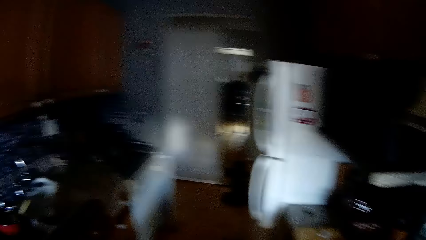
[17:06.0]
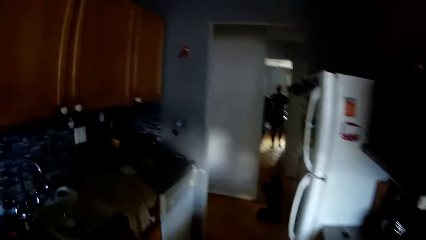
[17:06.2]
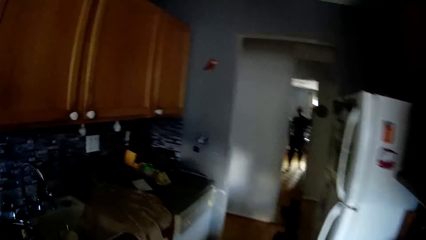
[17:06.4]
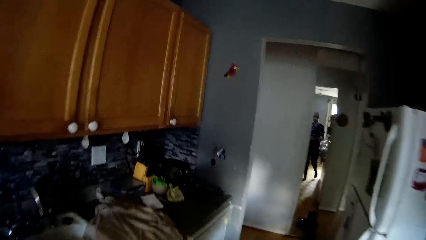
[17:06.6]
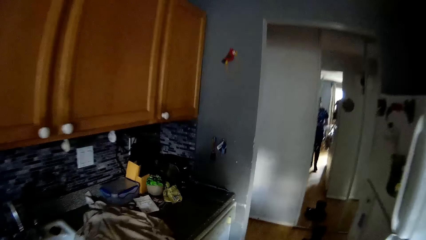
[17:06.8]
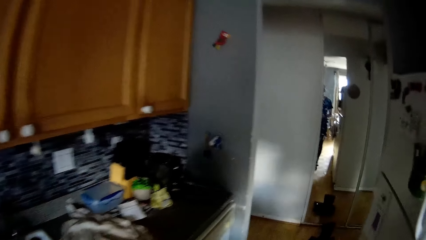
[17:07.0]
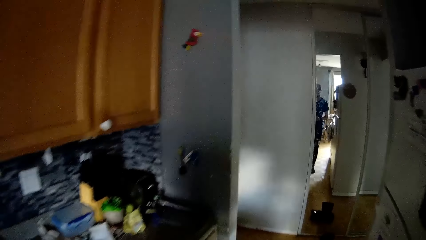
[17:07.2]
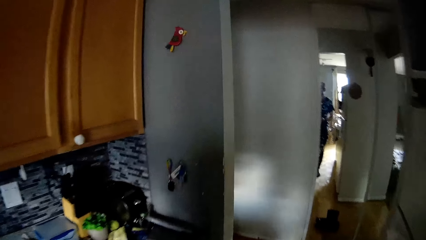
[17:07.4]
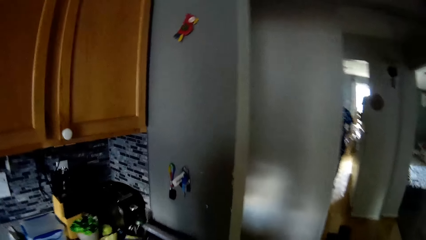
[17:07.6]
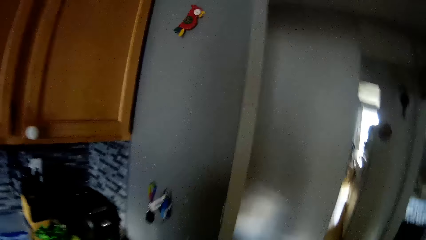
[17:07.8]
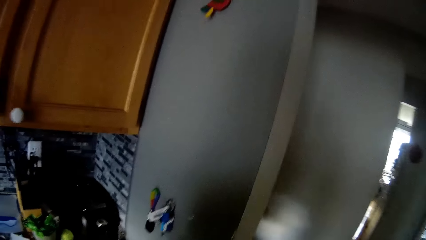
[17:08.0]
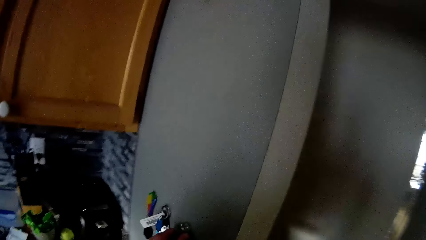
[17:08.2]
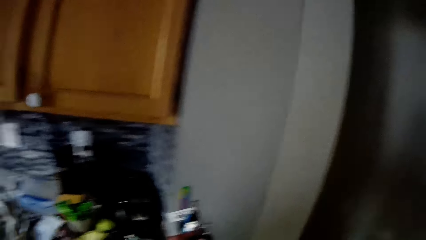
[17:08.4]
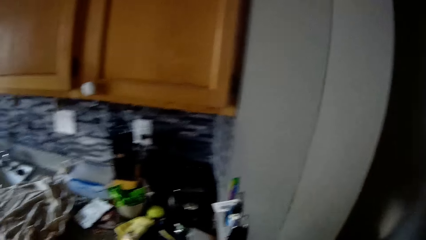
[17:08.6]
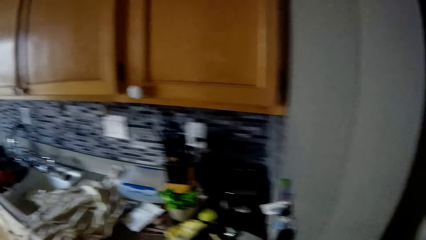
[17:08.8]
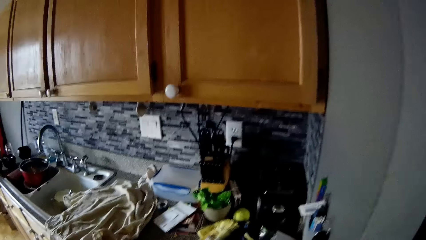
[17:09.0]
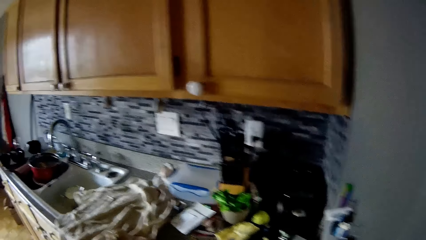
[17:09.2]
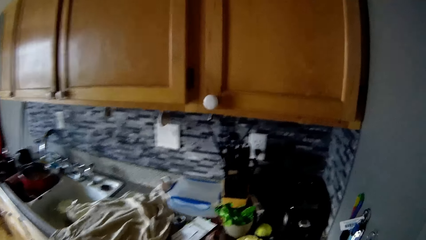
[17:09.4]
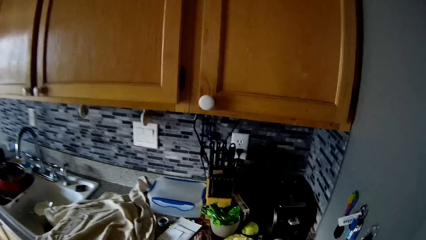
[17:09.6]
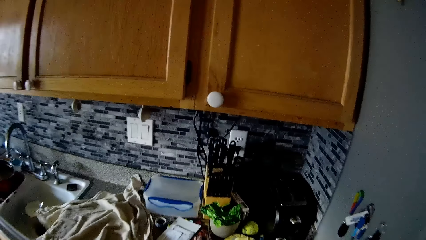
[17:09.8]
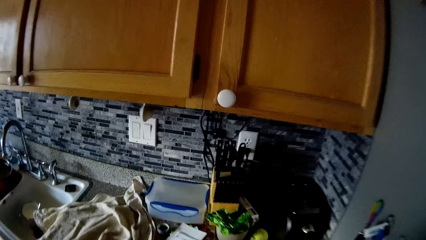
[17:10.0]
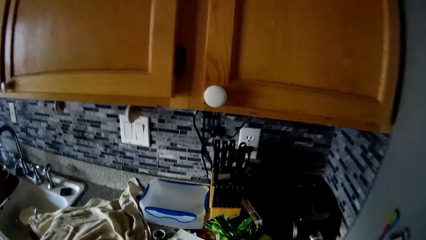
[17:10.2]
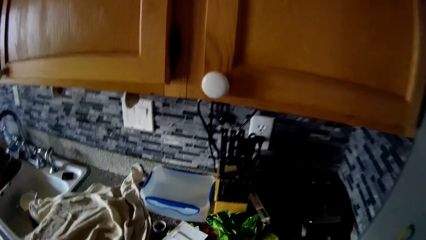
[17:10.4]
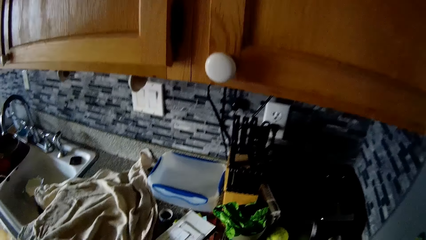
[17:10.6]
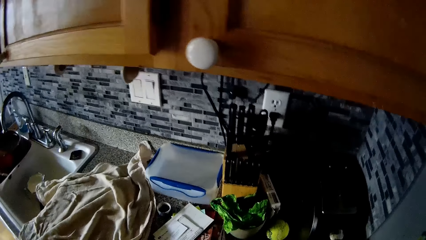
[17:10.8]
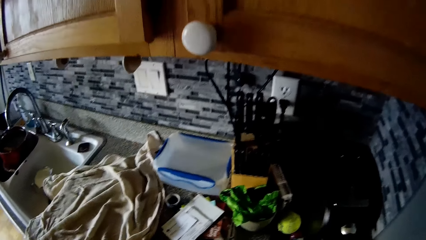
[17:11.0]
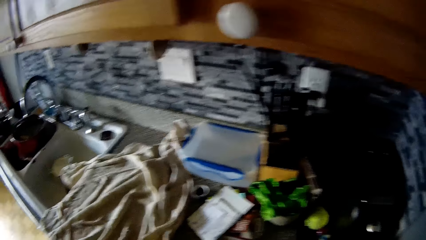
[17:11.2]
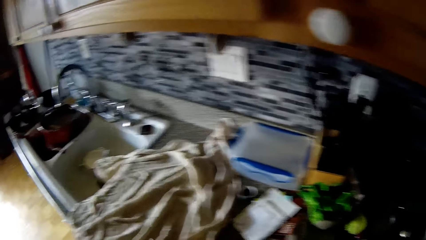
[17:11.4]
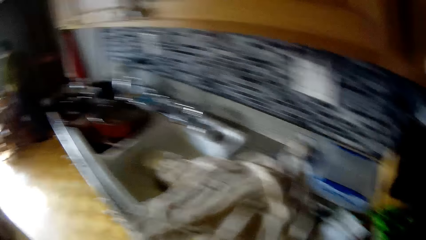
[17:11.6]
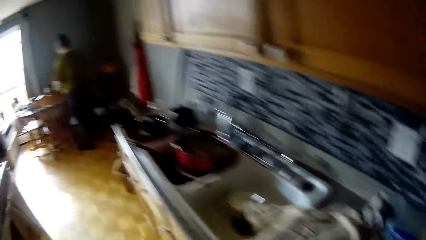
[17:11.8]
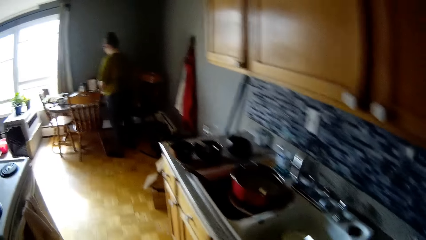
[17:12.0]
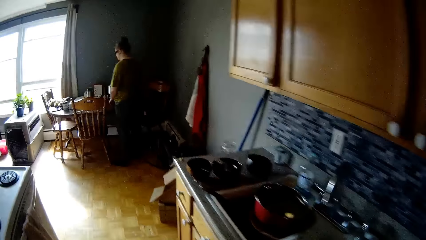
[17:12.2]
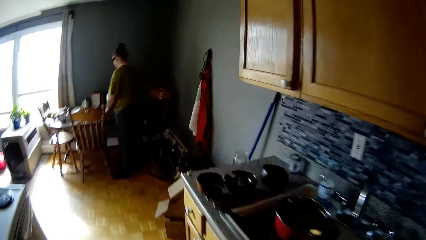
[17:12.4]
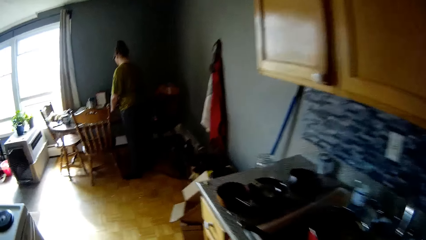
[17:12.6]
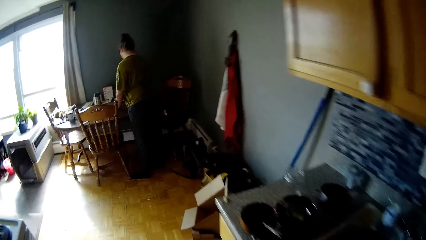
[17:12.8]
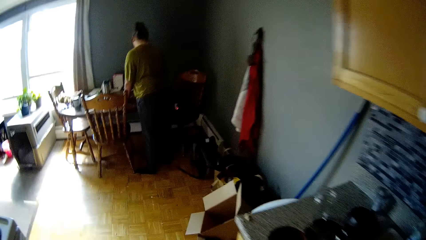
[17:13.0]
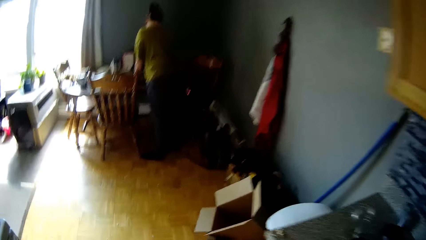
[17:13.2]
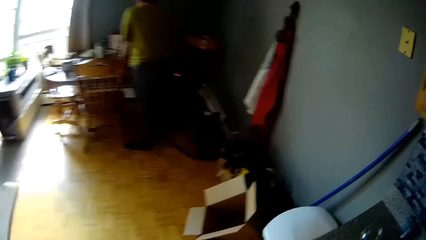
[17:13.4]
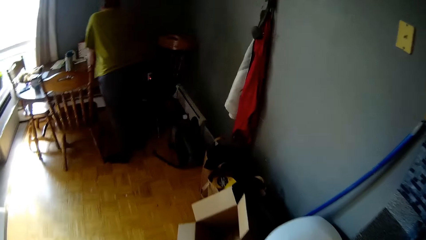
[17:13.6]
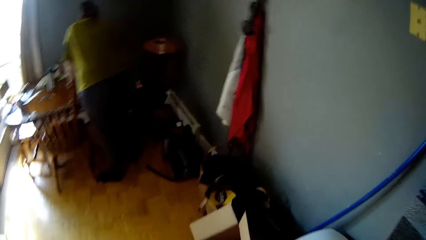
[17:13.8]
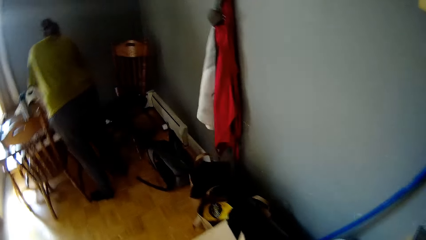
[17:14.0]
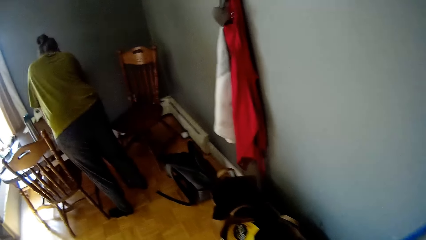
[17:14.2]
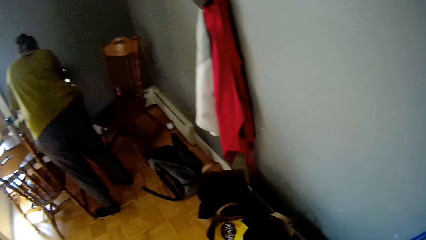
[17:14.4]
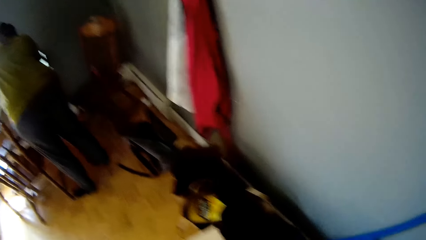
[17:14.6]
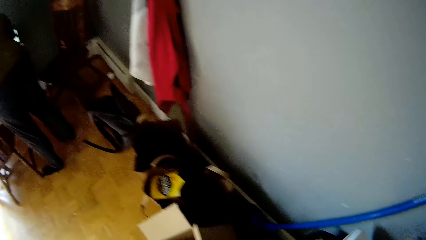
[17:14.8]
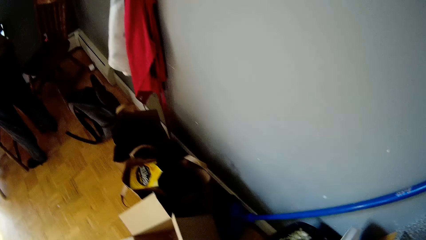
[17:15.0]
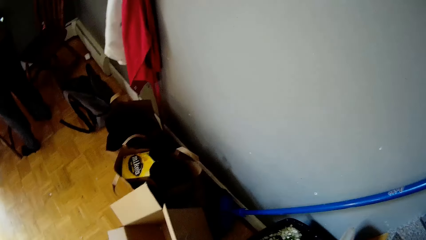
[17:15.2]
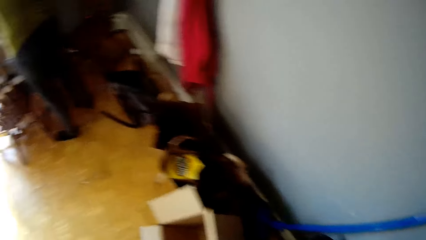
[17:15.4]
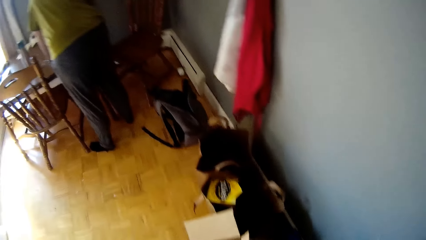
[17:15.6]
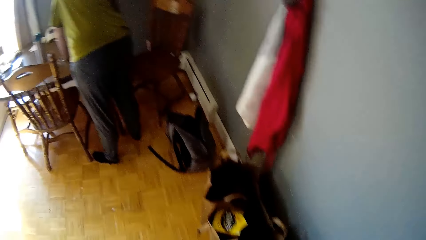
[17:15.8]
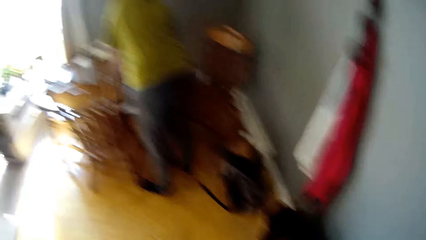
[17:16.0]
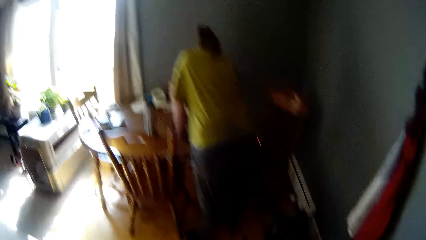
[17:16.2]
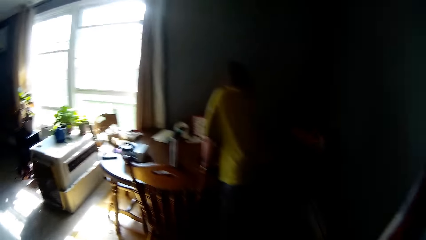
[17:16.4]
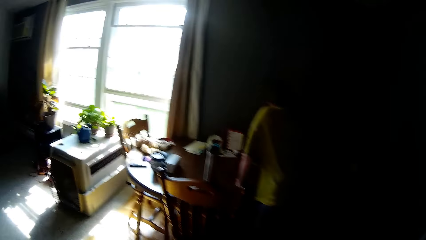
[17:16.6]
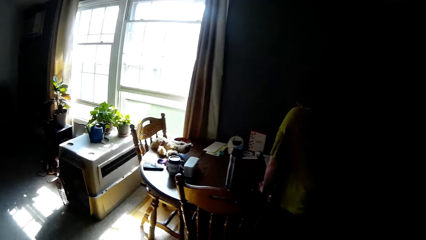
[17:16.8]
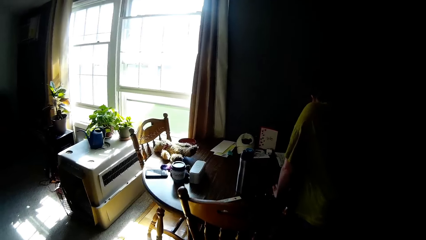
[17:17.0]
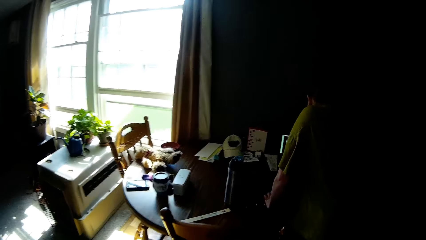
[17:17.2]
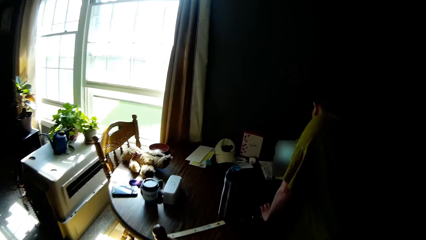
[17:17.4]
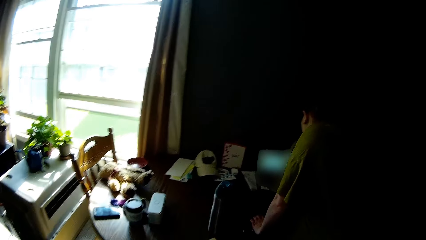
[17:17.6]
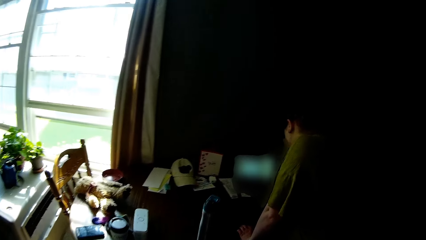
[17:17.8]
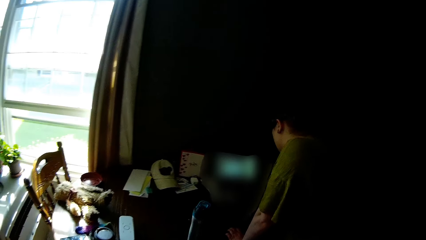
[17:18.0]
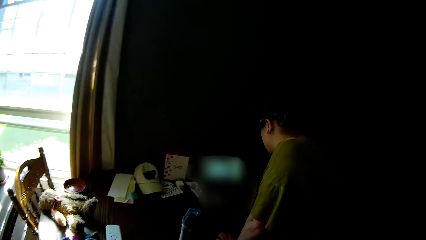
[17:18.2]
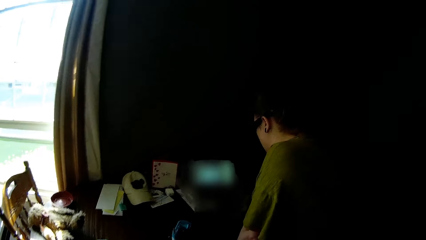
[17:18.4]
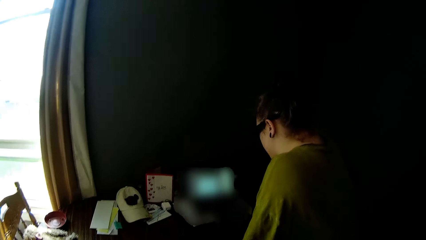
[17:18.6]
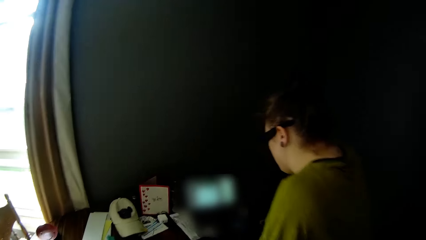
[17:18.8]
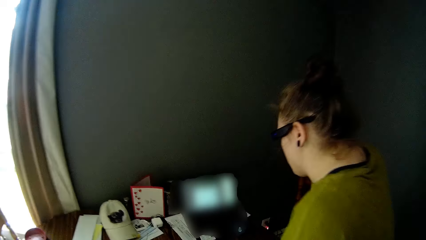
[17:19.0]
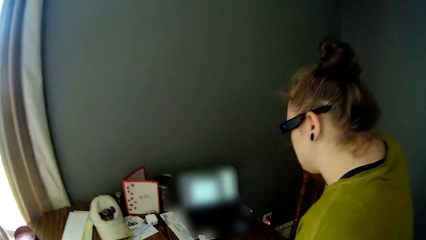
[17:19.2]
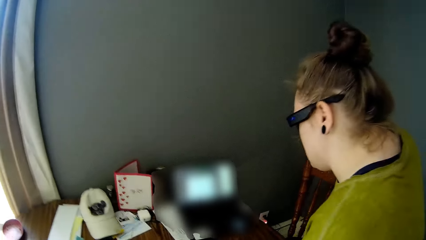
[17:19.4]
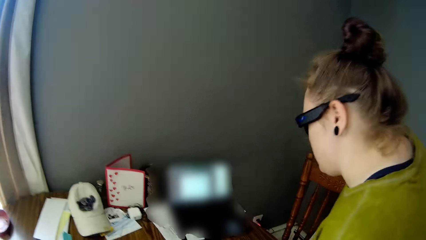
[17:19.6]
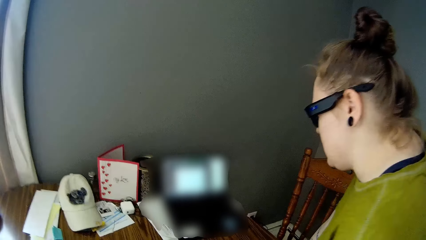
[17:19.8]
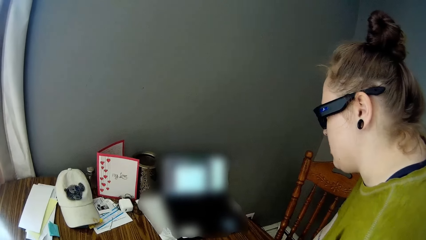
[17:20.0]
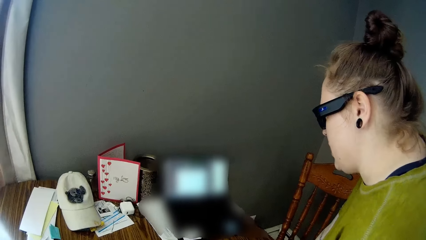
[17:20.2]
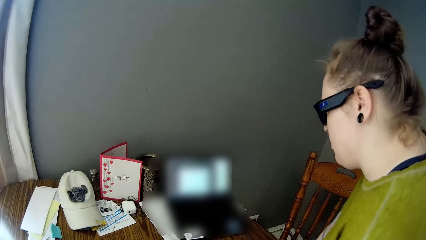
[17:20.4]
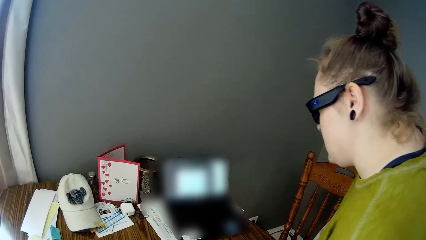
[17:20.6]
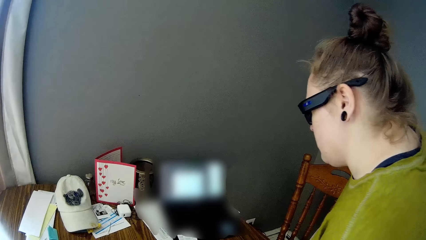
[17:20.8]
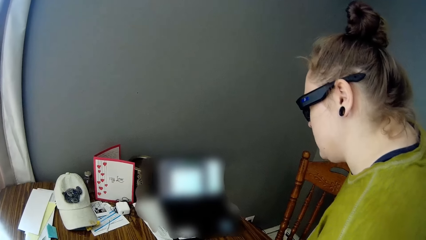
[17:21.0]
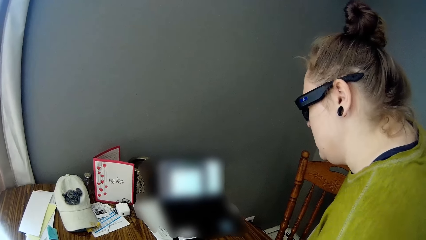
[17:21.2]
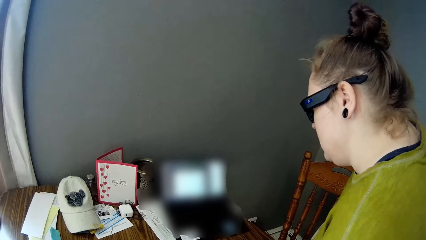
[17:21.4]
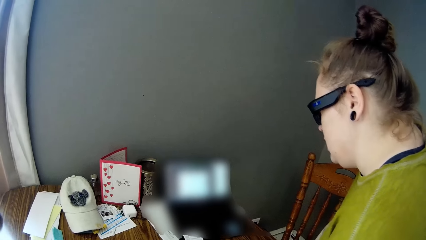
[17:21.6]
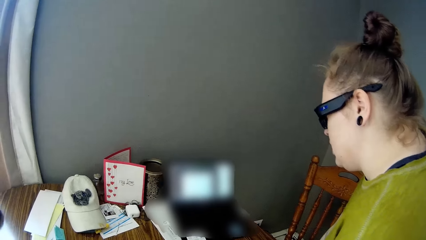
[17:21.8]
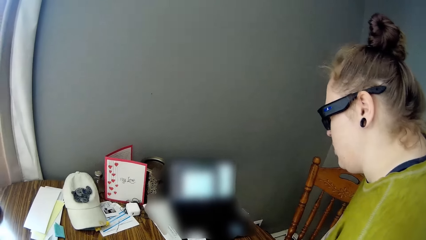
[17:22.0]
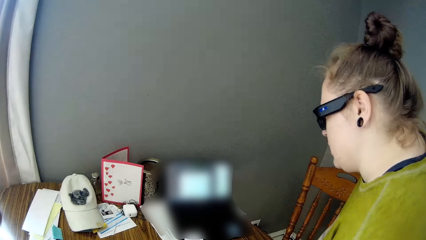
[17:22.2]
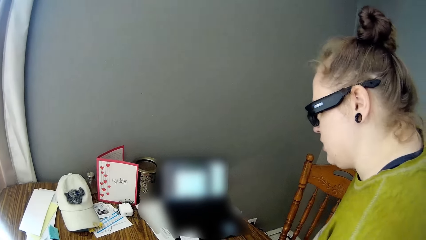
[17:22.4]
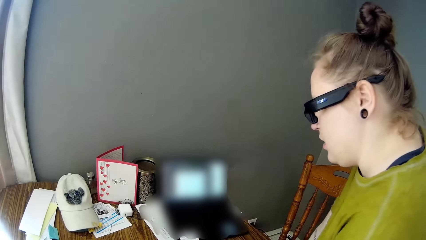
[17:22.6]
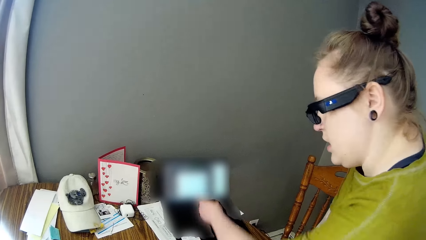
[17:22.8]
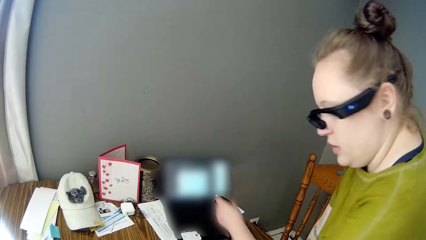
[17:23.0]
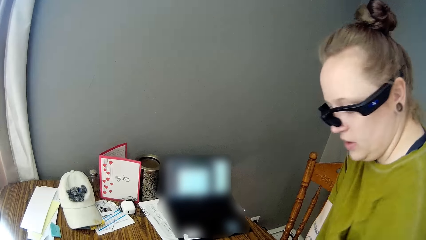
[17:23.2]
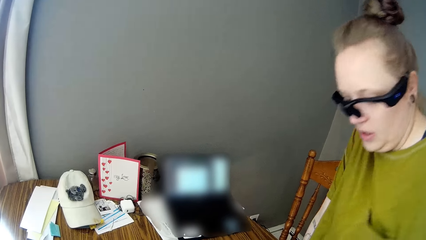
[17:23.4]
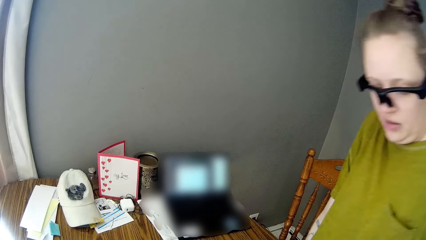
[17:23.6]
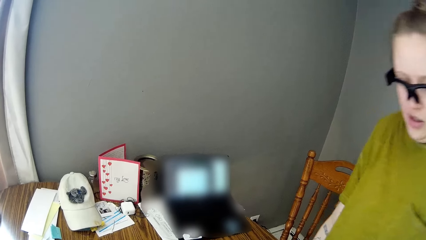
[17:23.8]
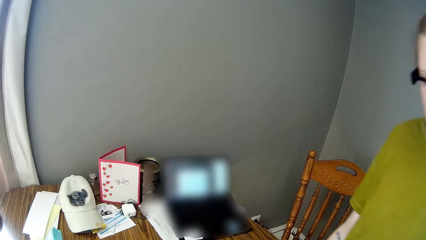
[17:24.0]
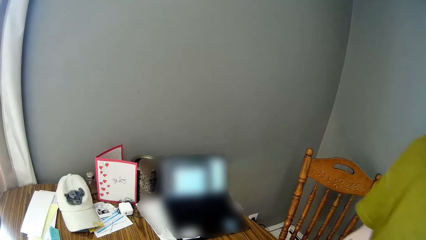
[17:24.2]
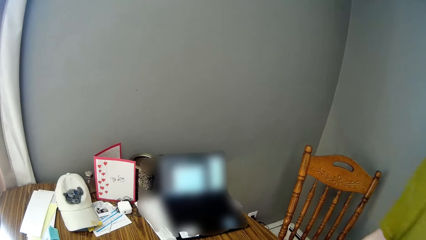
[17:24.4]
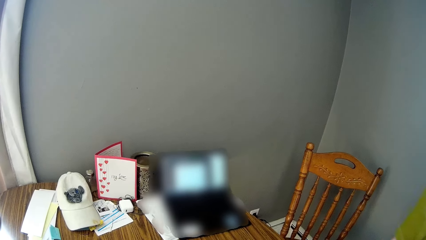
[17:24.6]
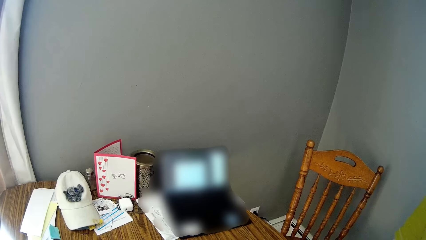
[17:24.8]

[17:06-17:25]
The camera wearer dialogues with a woman. He hangs a key on a wall with his left hand. He dialogues with the woman, looks around, walks around, and dialogues with the woman. He looks around, walks around, and dialogues with the woman. He looks around.
